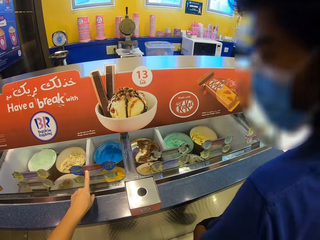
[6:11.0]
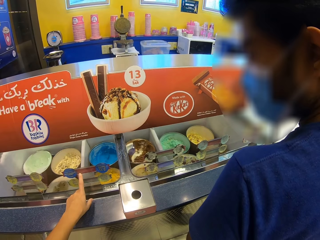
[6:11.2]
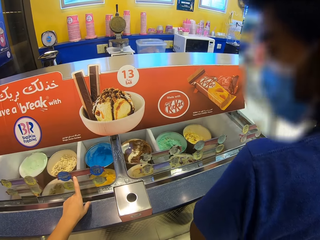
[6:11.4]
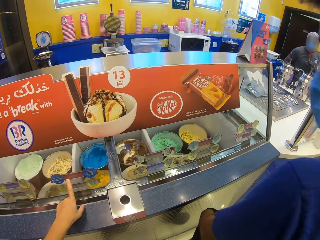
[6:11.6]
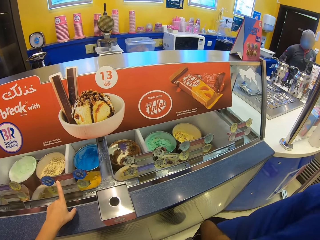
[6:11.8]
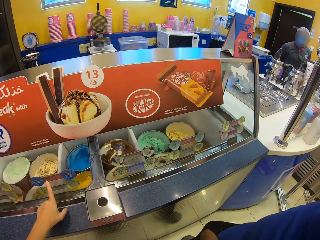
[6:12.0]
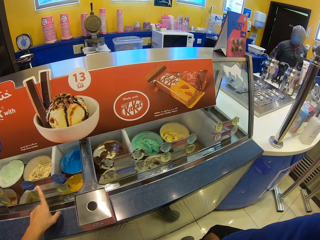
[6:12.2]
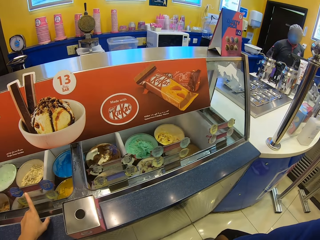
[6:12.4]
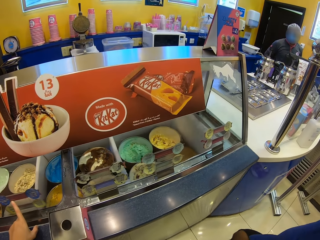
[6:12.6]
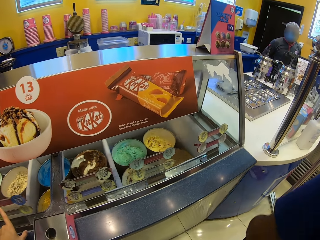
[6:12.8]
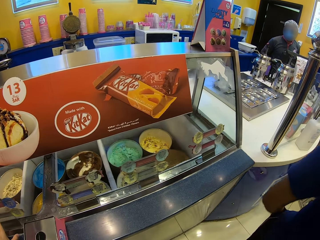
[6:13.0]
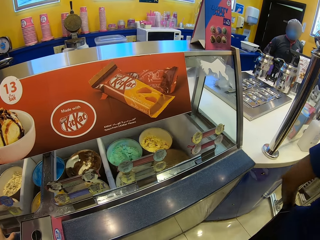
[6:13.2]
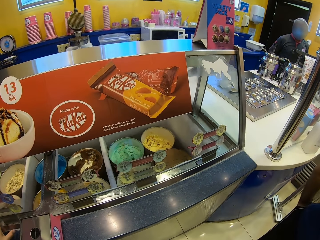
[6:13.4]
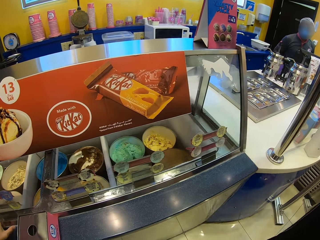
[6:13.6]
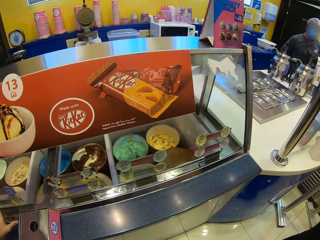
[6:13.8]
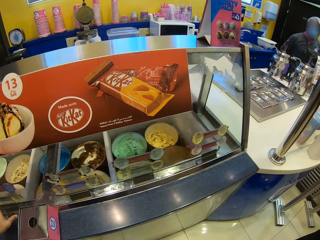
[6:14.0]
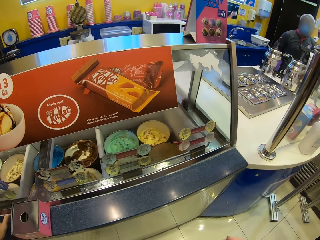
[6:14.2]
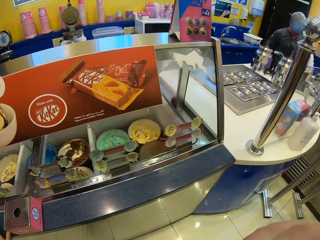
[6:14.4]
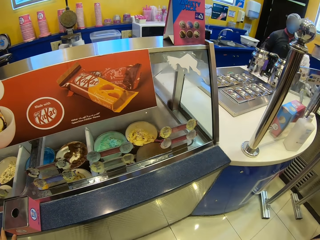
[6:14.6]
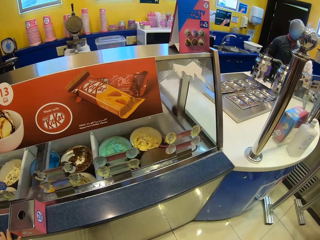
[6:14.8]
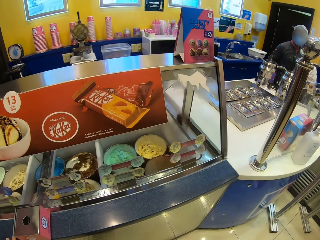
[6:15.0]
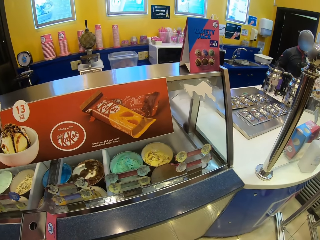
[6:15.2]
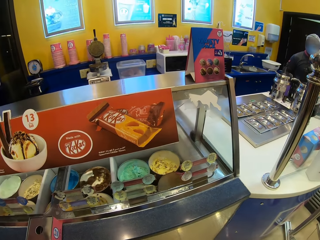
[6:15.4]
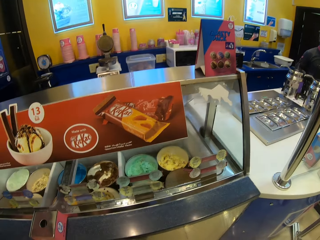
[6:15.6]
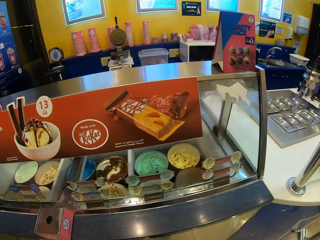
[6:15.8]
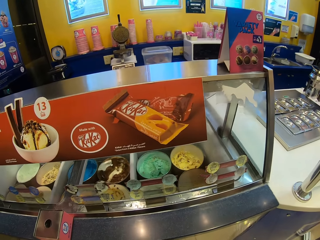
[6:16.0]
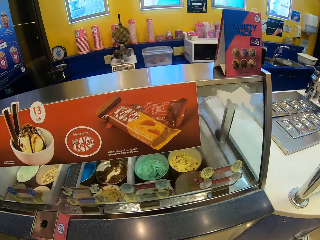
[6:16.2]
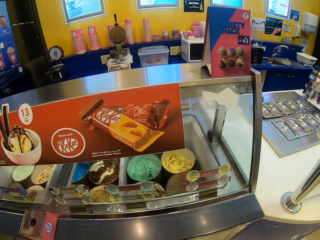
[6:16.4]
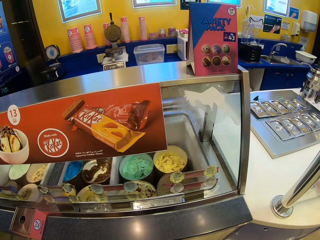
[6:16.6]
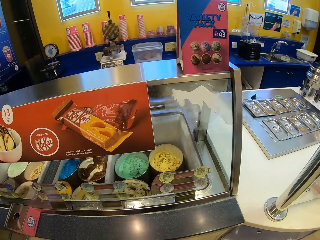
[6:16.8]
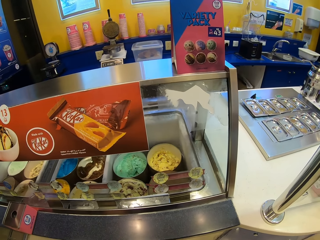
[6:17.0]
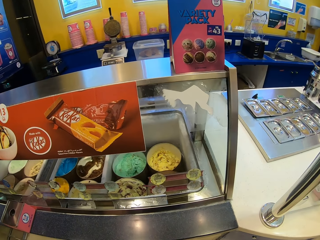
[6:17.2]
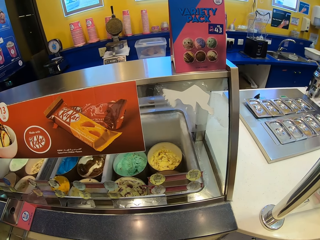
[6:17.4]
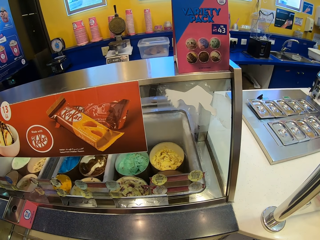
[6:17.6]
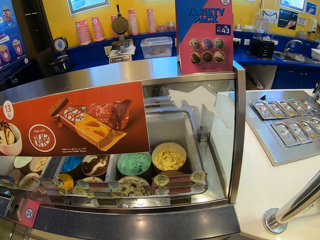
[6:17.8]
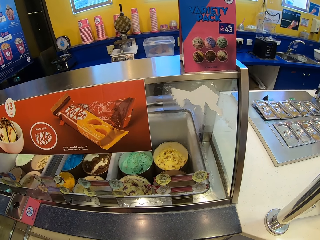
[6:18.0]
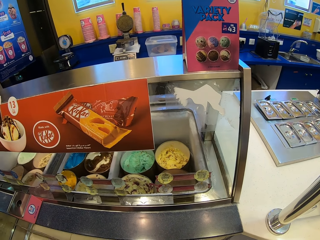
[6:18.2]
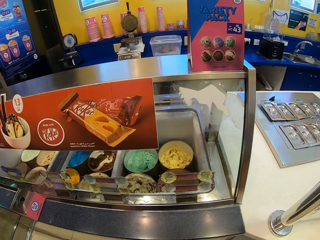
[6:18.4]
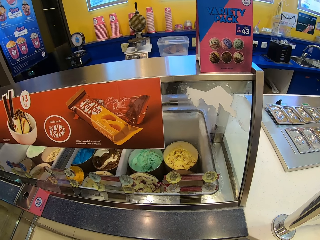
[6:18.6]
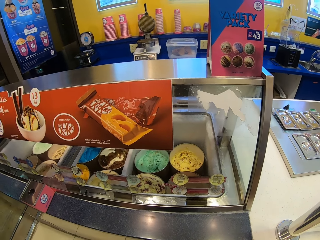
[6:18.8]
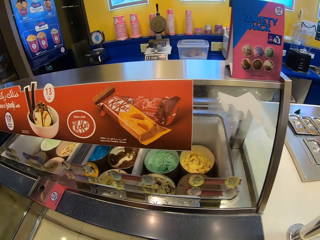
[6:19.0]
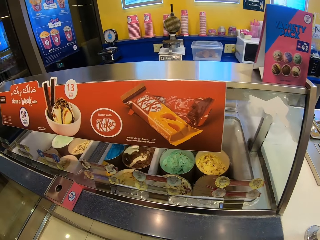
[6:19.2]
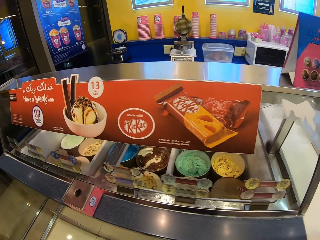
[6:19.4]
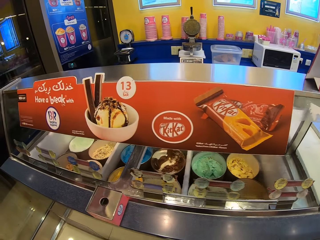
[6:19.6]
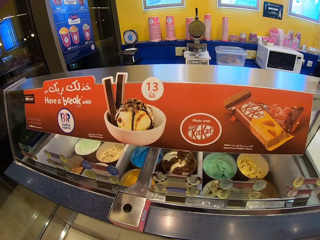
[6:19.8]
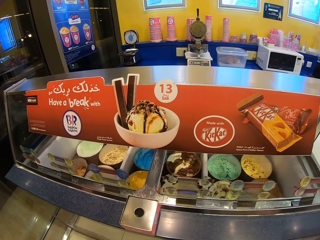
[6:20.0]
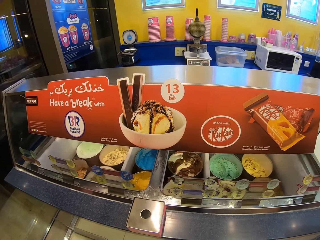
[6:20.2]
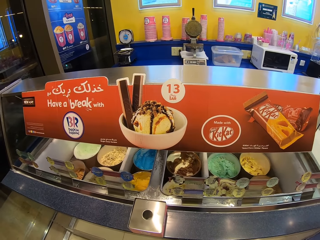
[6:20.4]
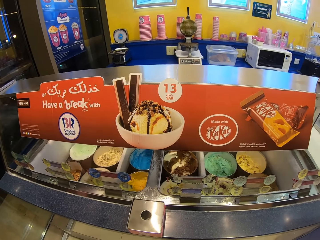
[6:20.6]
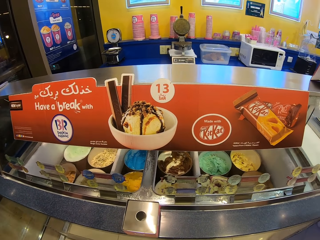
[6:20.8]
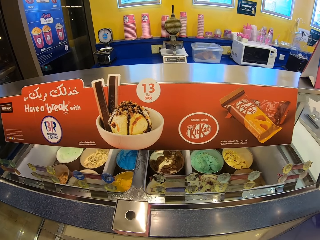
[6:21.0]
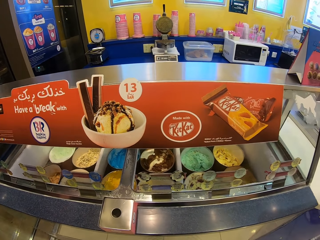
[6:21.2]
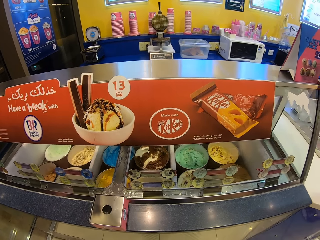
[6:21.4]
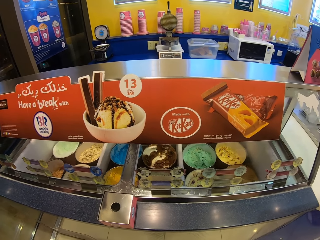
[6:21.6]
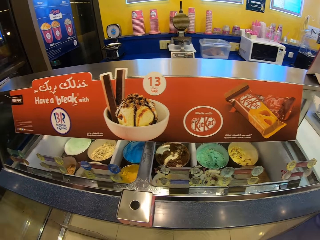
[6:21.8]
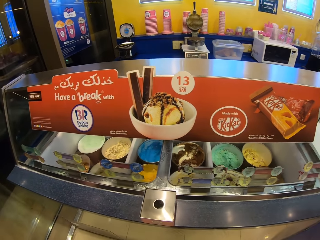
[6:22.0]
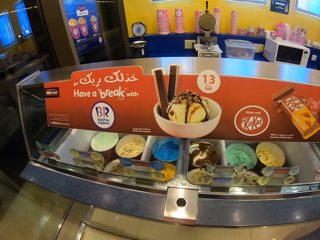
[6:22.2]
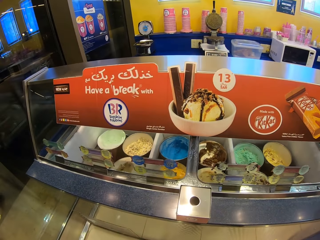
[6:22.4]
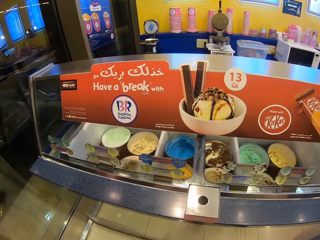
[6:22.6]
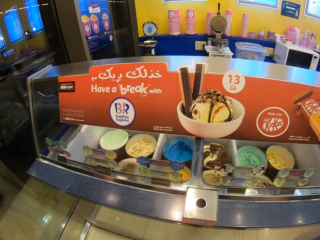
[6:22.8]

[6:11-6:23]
A man walks. The camera wearer looks at the ice creams. They look around.

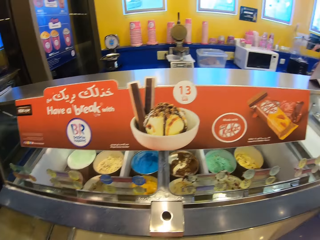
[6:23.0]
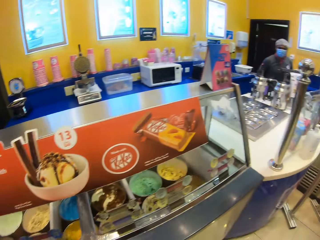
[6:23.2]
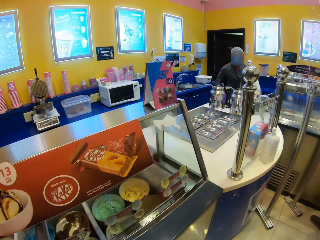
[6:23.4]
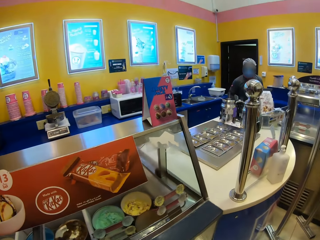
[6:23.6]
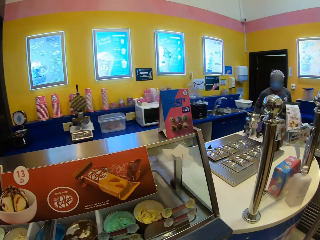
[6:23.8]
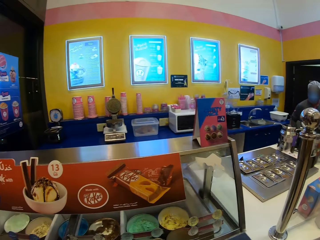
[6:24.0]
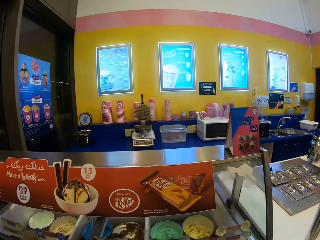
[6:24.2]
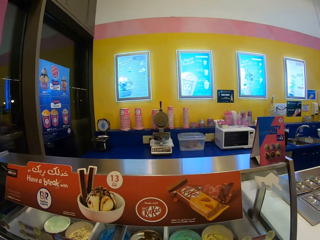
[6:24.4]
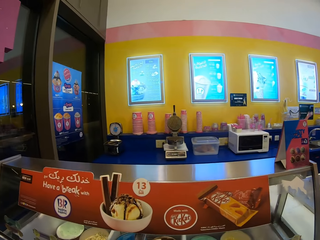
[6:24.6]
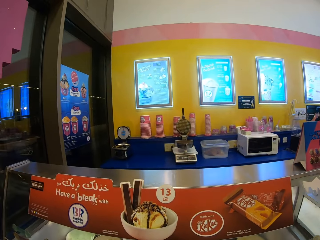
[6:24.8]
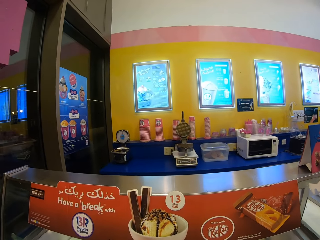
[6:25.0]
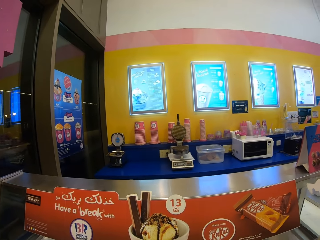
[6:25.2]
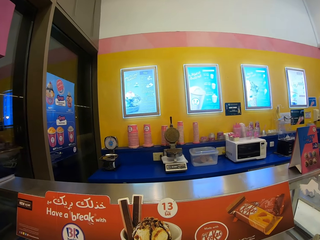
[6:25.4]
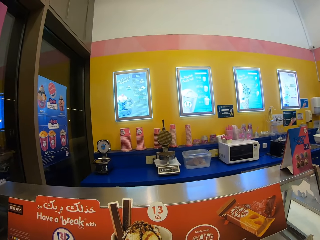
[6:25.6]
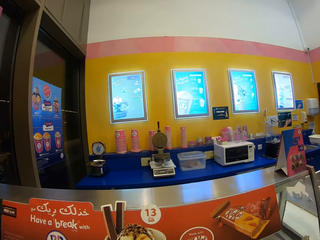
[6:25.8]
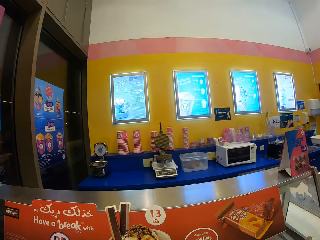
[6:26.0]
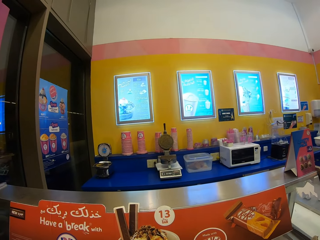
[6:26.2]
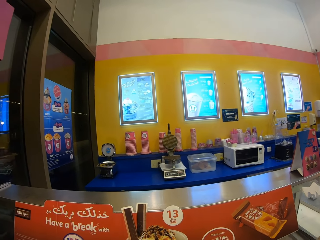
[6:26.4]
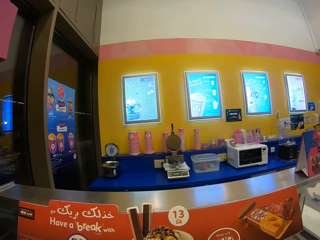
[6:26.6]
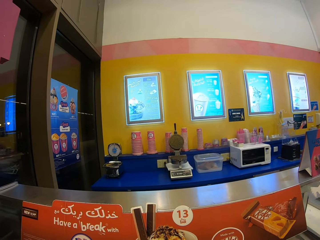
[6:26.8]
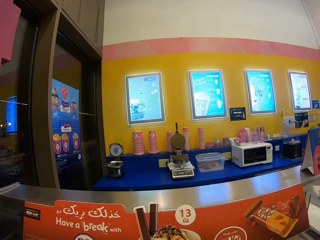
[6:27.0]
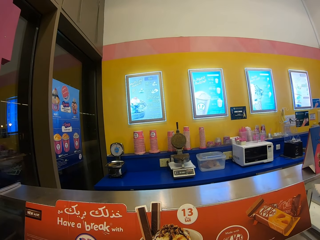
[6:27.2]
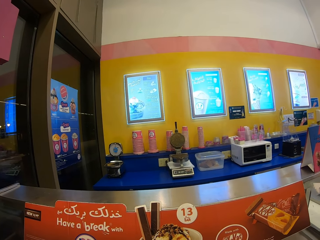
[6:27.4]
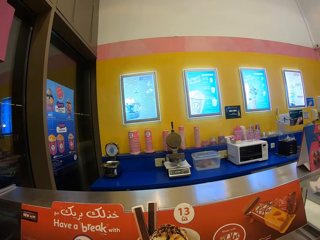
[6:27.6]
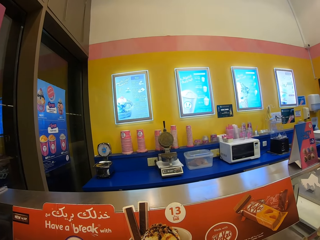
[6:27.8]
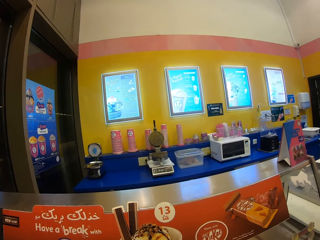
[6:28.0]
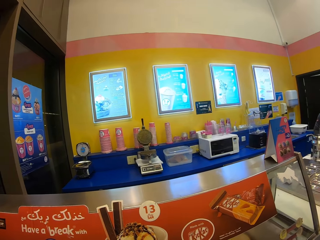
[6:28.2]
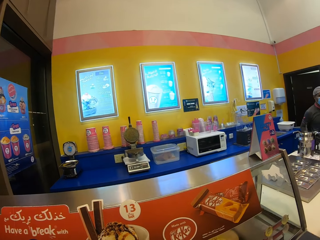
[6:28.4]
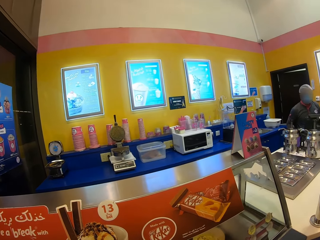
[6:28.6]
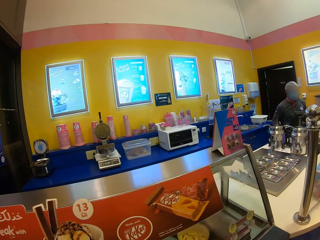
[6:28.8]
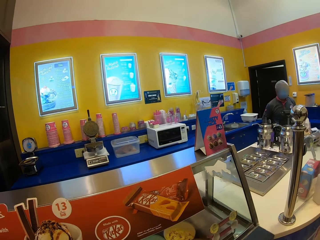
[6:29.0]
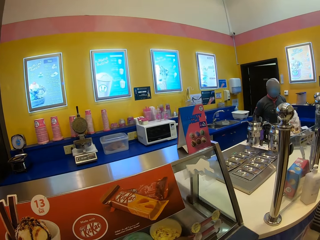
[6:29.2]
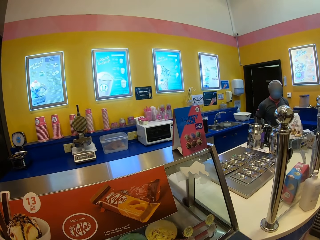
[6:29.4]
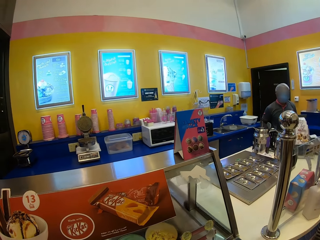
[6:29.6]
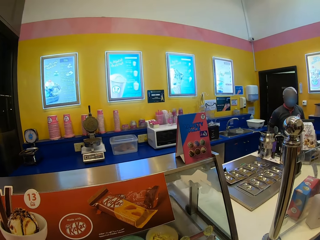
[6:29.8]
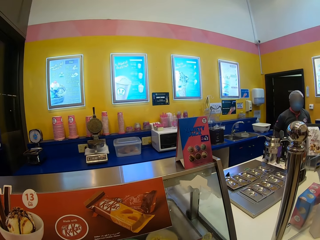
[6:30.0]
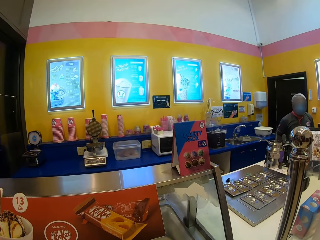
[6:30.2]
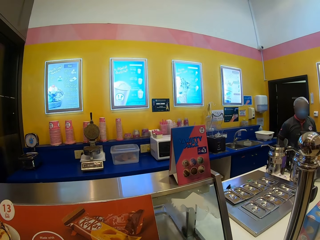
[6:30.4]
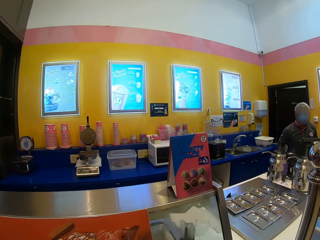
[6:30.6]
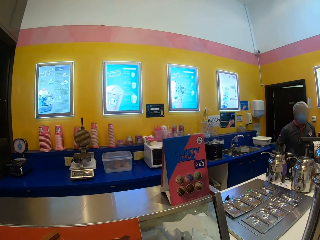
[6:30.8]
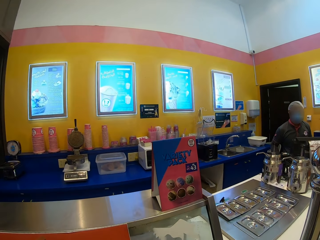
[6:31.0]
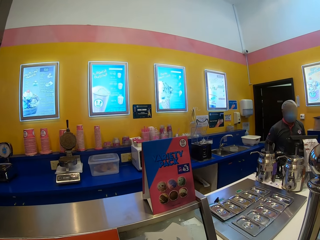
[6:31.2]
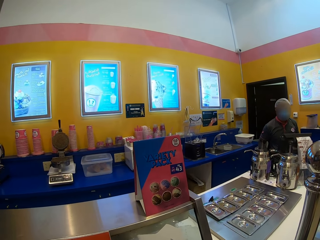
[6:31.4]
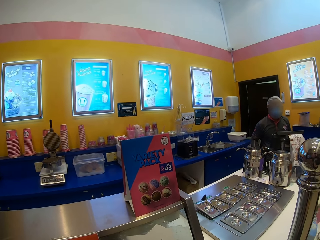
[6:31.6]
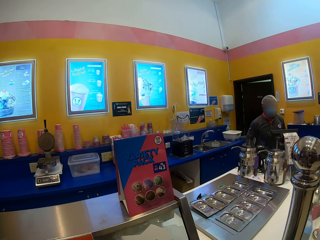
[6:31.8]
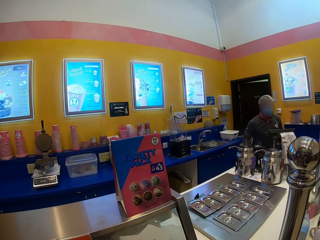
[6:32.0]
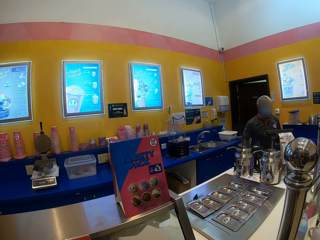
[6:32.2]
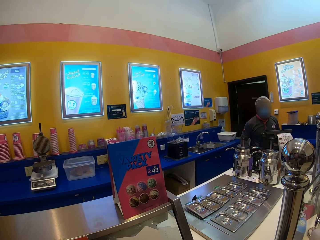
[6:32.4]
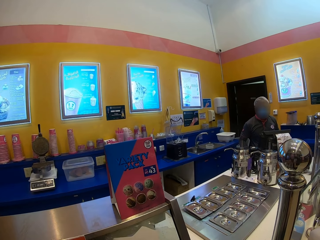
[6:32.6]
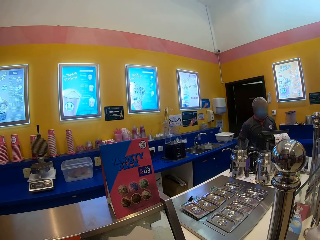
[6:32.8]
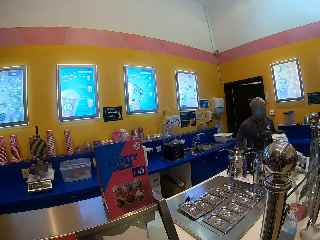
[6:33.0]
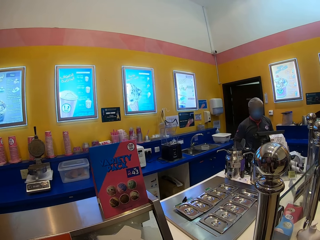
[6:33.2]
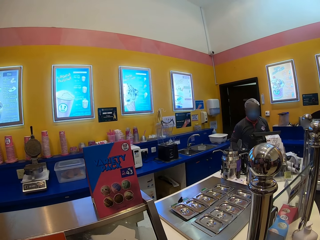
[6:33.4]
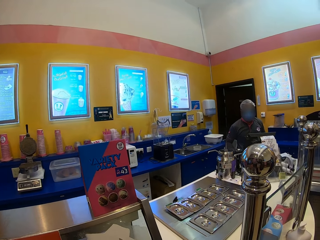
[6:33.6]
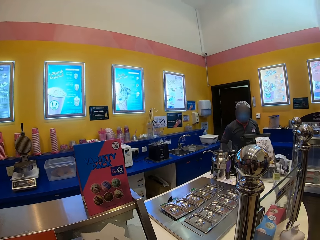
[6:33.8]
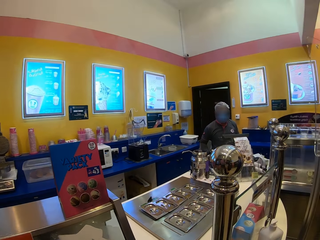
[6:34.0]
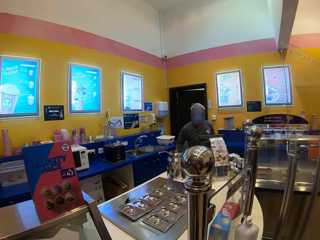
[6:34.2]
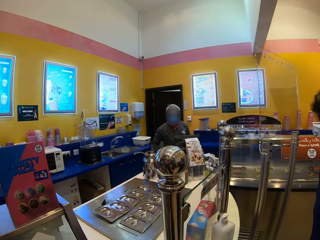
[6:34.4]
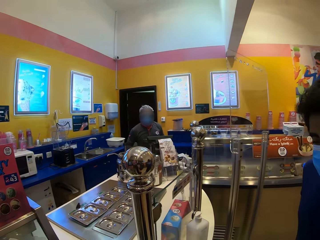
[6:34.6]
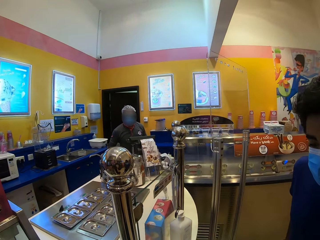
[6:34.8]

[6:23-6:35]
The camera wearer looks around the ice cream store.
